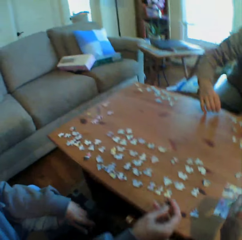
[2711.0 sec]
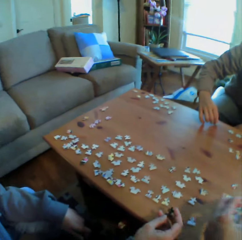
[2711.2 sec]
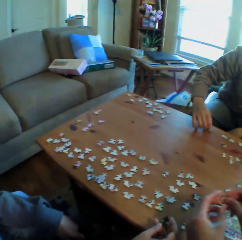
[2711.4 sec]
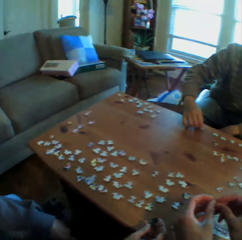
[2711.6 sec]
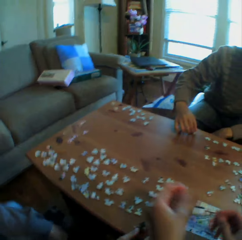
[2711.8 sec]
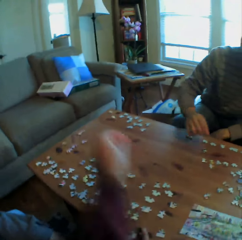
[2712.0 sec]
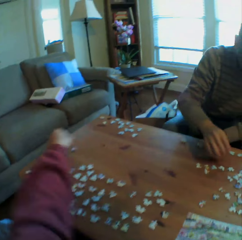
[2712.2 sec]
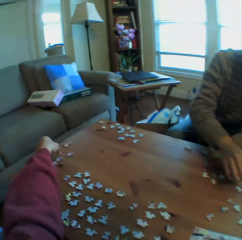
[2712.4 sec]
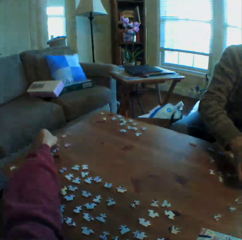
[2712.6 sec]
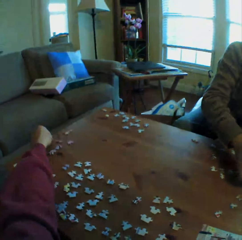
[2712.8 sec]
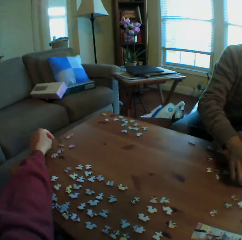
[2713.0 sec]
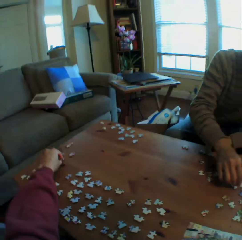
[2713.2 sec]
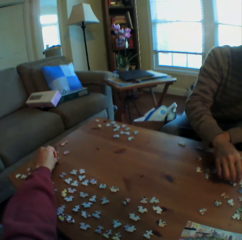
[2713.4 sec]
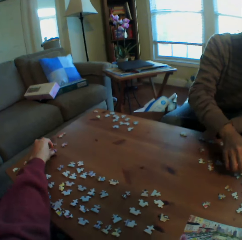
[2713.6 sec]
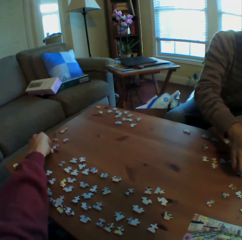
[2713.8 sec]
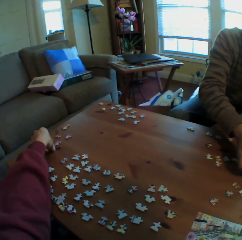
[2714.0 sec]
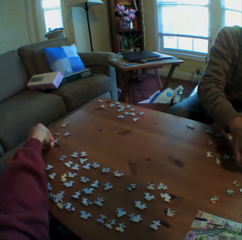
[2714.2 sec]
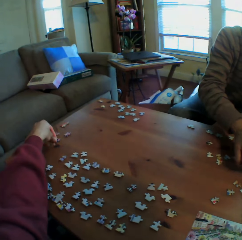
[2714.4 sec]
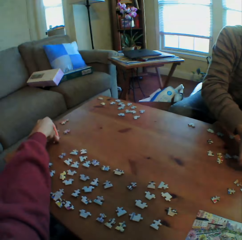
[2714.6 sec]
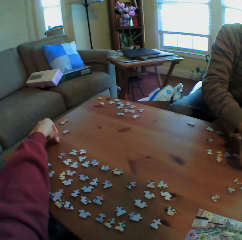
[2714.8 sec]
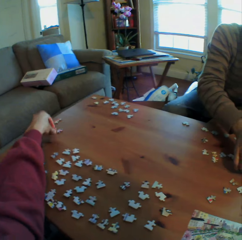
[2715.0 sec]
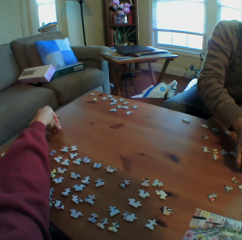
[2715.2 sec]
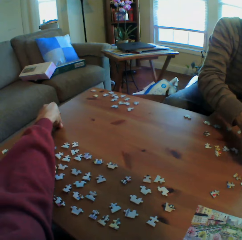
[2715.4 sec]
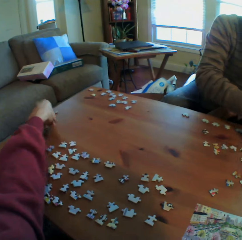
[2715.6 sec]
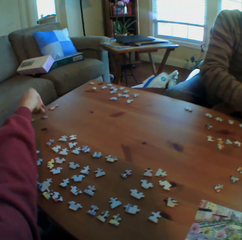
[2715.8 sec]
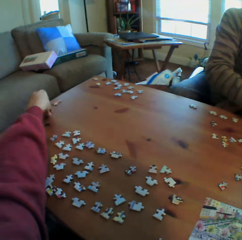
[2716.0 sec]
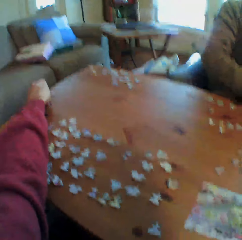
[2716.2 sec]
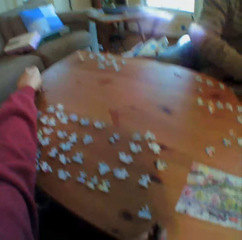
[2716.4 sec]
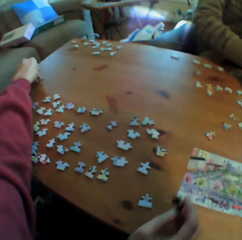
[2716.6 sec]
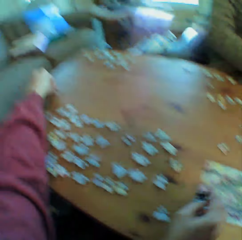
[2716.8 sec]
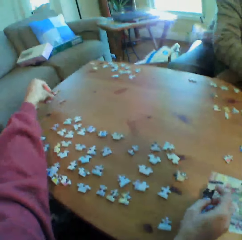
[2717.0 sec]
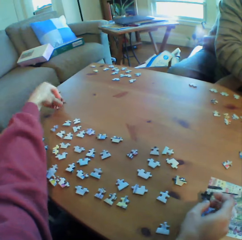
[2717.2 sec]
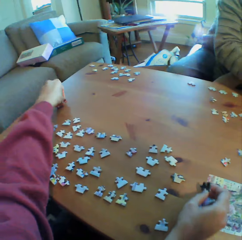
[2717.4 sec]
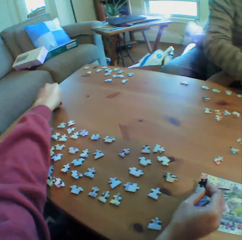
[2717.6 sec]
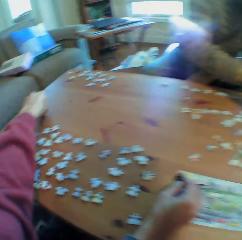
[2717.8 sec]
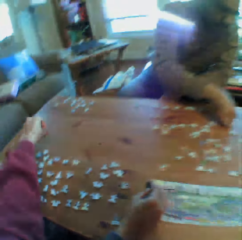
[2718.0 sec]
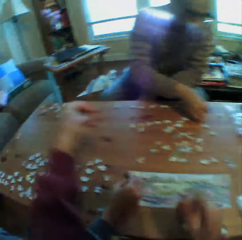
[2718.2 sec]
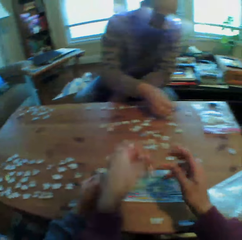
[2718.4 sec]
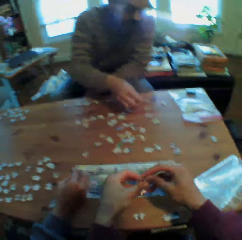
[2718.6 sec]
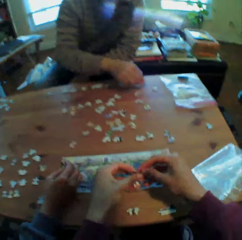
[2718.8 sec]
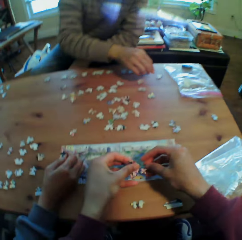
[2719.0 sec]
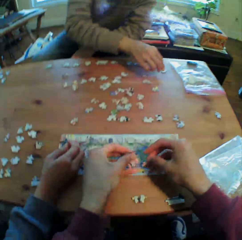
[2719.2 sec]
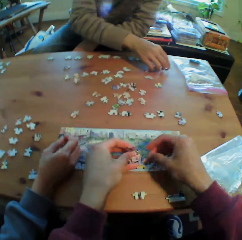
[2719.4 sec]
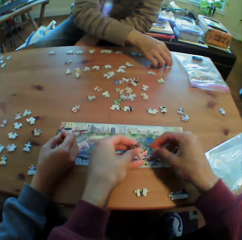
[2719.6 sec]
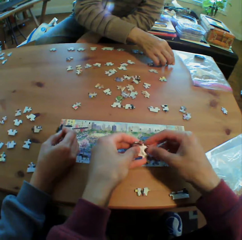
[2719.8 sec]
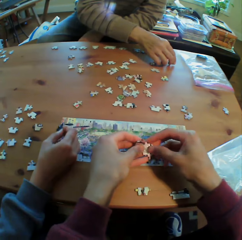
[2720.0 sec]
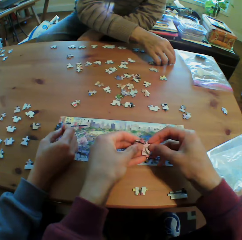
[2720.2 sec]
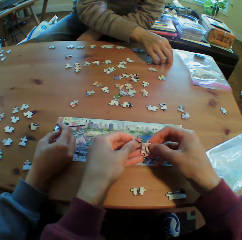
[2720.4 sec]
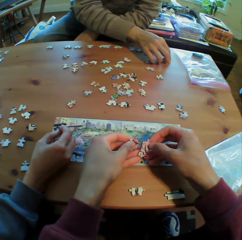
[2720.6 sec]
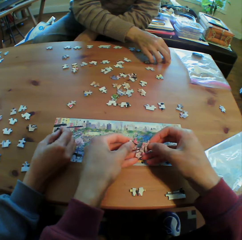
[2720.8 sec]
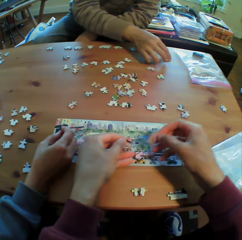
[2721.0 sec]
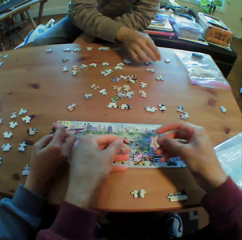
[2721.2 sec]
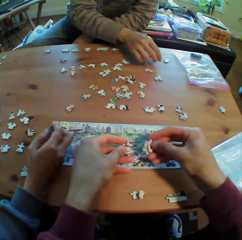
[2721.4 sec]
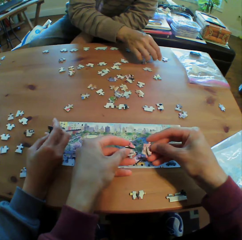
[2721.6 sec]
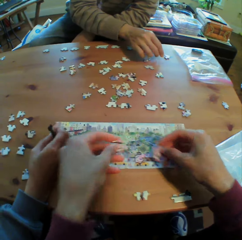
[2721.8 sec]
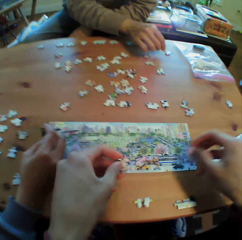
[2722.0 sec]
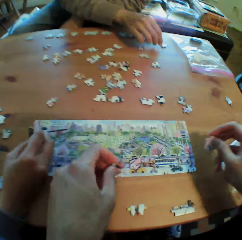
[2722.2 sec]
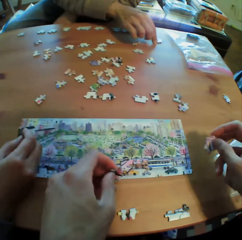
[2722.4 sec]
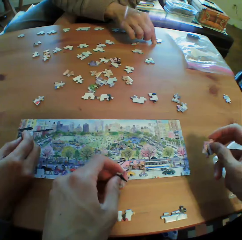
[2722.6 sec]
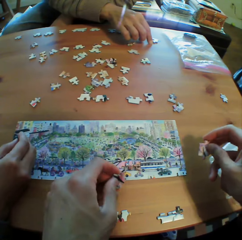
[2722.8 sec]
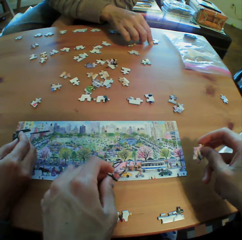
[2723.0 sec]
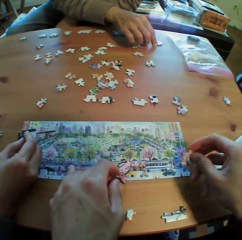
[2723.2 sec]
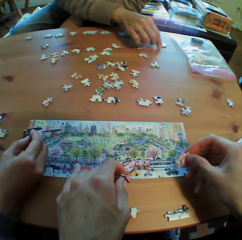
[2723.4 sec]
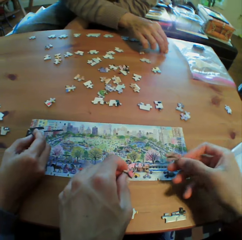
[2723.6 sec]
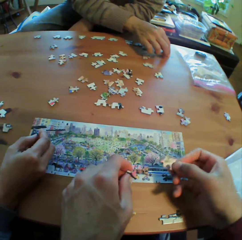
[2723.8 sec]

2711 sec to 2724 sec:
The camera wearer puts the pieces of Jenga on the table. A man arranges the puzzles on the table. The camera wearer arranges the puzzles on the table.

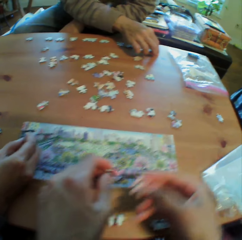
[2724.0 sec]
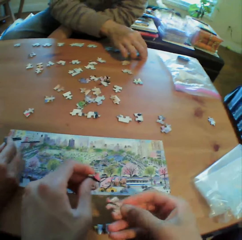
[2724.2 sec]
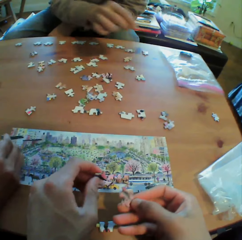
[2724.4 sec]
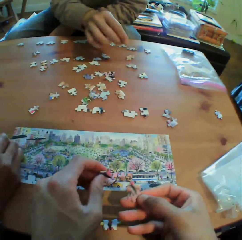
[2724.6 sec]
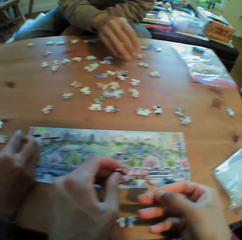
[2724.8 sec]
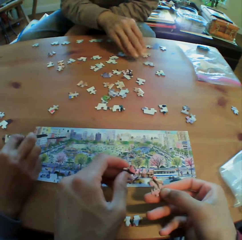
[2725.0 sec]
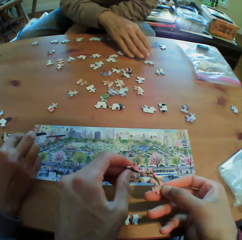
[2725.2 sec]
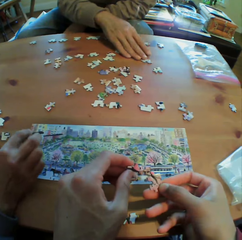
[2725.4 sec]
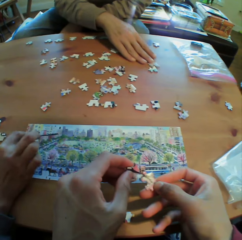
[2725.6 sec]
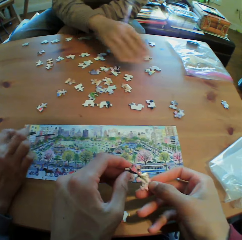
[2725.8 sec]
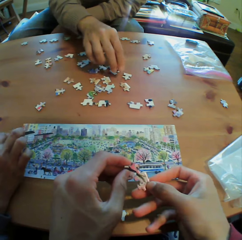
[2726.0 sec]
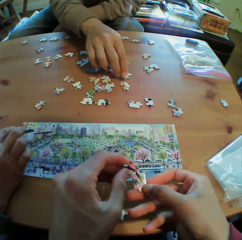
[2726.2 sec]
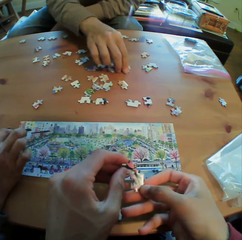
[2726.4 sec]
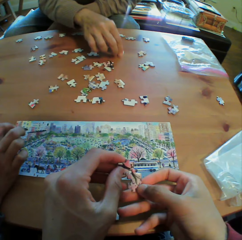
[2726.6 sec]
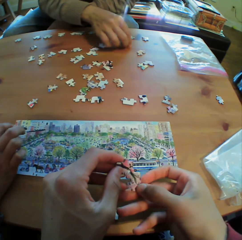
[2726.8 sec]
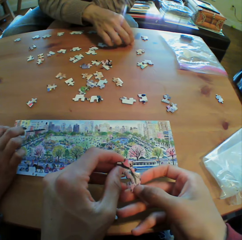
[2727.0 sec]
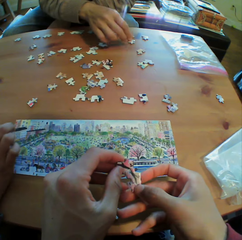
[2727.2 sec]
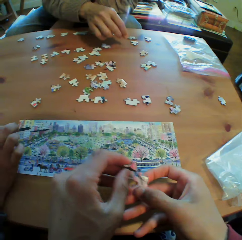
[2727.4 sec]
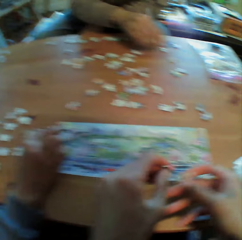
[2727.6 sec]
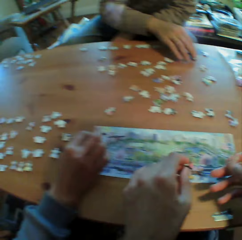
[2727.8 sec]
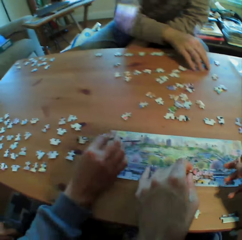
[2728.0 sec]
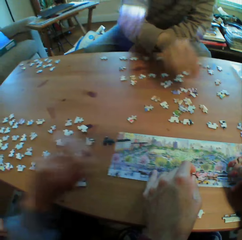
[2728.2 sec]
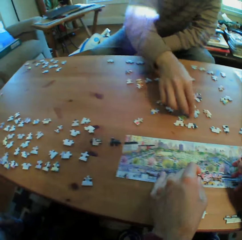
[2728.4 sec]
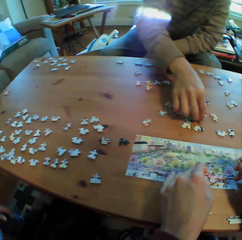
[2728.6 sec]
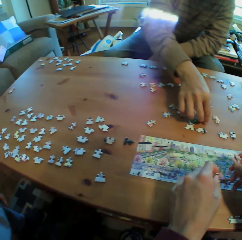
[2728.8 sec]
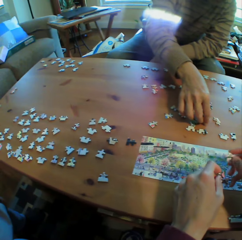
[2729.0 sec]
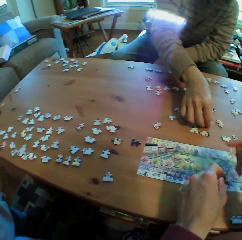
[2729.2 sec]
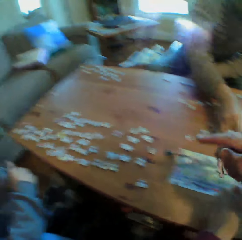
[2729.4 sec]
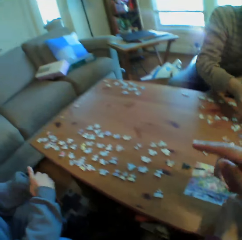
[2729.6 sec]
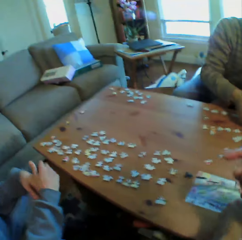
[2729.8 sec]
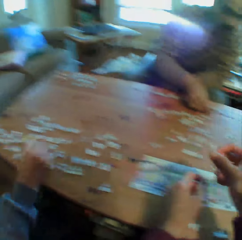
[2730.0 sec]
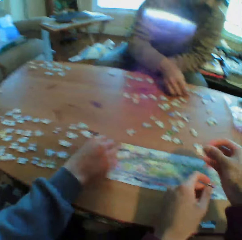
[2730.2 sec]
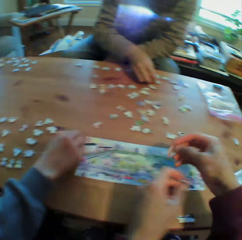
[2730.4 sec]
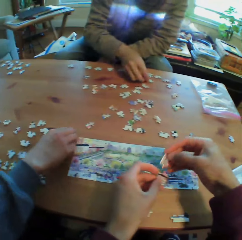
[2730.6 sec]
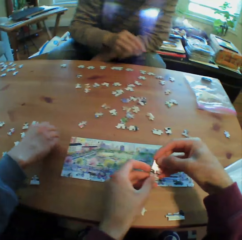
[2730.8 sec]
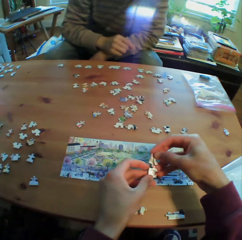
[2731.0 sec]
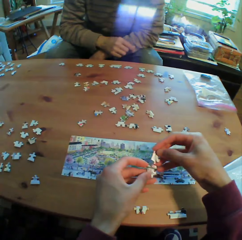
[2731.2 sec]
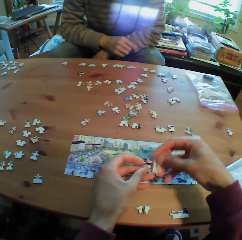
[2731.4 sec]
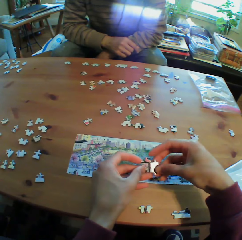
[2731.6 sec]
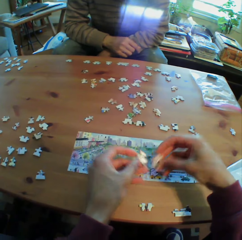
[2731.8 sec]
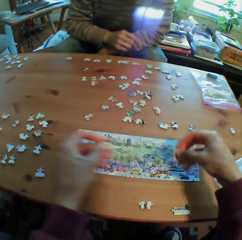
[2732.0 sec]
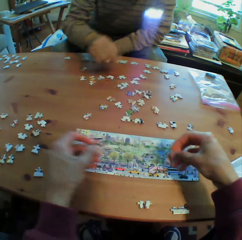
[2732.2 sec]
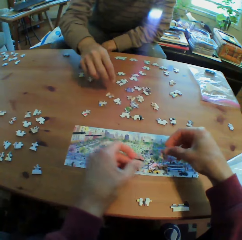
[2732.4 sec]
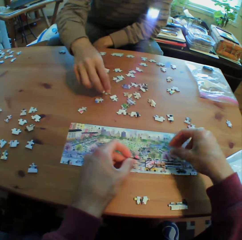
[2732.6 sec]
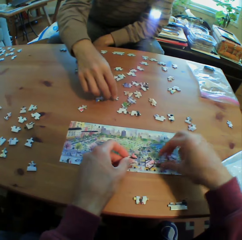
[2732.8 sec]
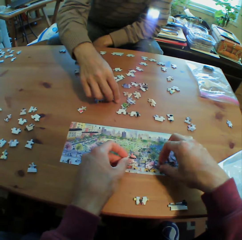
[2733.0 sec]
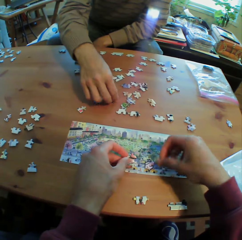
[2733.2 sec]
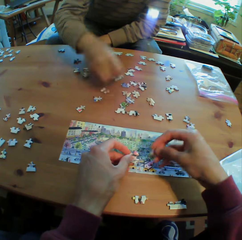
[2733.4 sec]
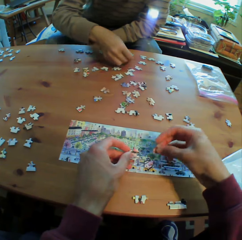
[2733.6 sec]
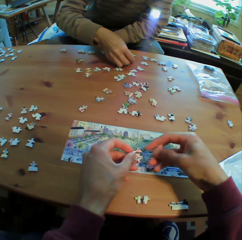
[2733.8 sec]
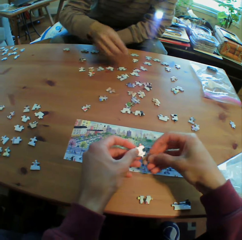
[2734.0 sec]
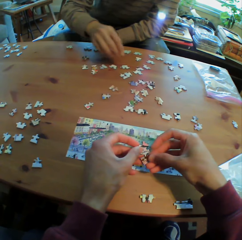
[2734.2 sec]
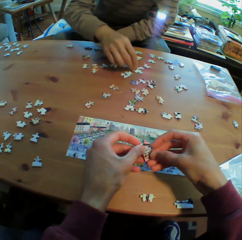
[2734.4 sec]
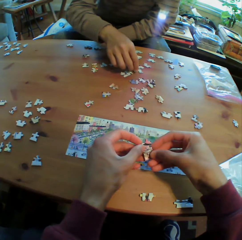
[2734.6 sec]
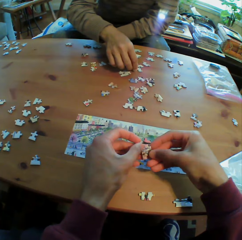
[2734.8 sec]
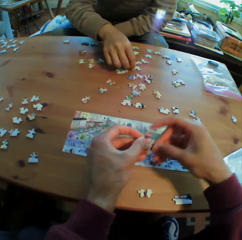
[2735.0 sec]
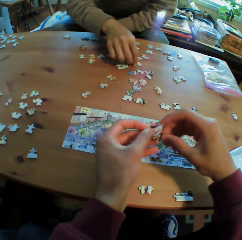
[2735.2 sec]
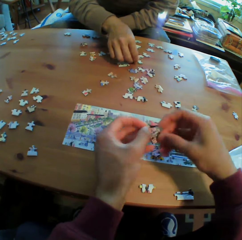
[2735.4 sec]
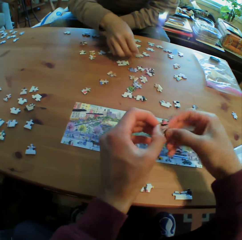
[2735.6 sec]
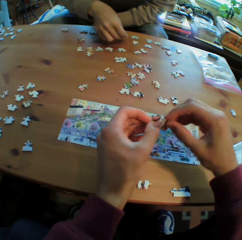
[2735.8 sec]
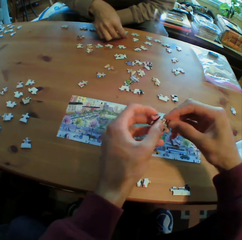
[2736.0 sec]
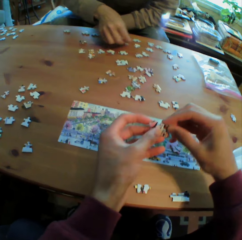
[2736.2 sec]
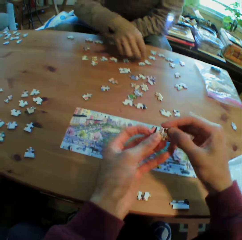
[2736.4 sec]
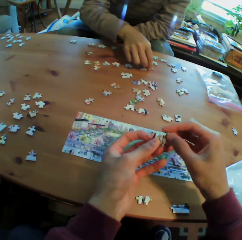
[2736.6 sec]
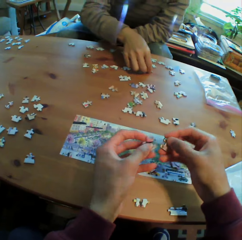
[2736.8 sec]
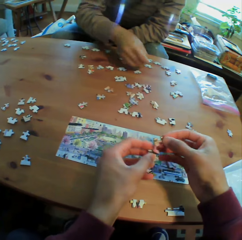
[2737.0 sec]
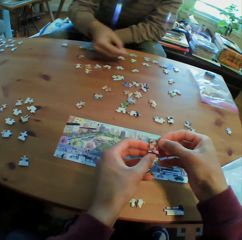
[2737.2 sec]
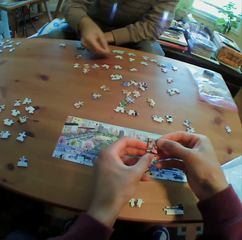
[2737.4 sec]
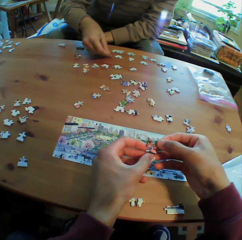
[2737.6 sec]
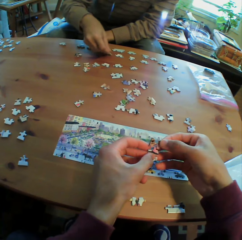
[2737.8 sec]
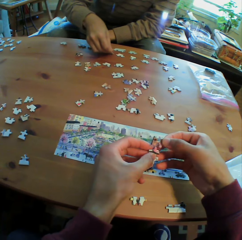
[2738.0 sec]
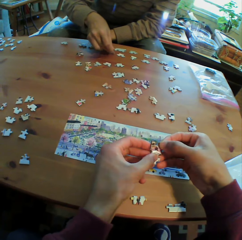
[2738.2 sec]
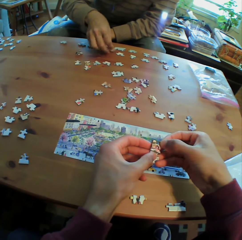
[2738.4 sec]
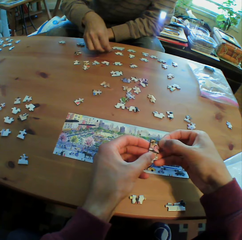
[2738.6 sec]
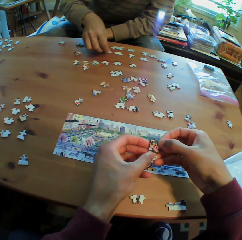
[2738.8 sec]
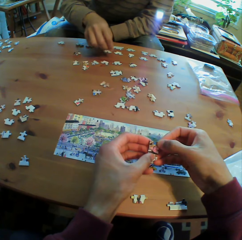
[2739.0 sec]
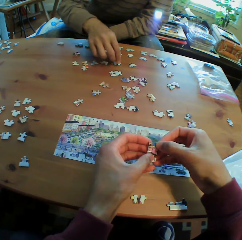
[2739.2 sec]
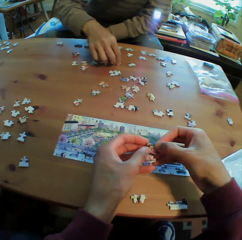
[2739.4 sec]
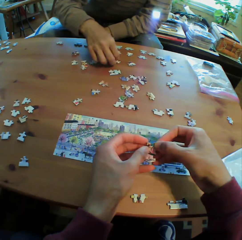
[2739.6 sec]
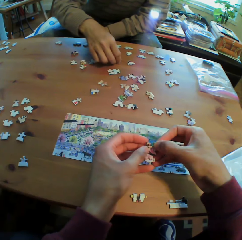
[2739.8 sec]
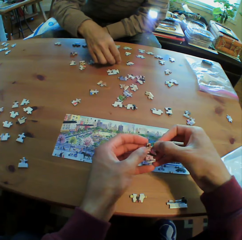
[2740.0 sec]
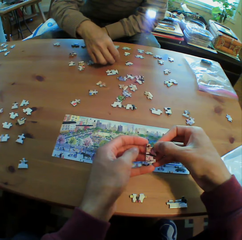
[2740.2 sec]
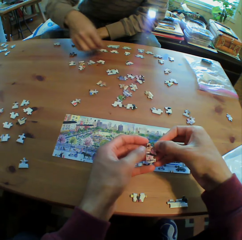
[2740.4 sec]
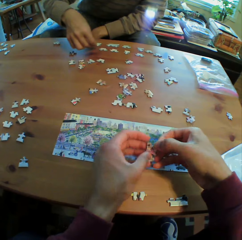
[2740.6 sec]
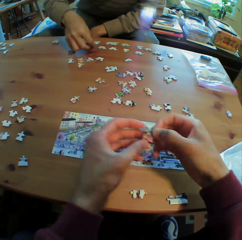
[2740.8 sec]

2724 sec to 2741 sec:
The camera wearer puts the puzzles together. Someone puts something in a table. The camera wearer points at something. A man holds his hands together and picks a puzzle from the table. The camera wearer puts the puzzles together. Another man holds his hands together. The camera wearer puts a puzzle on the table. The other man arranges the puzzles on the table. The camera wearer puts the puzzles together.
